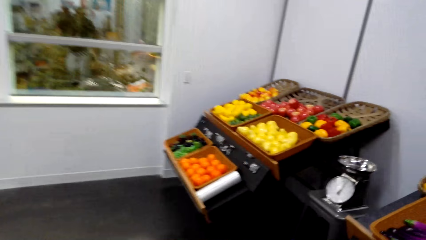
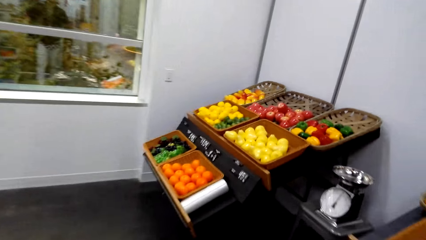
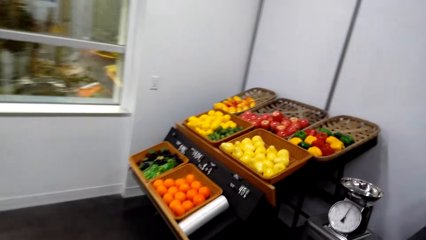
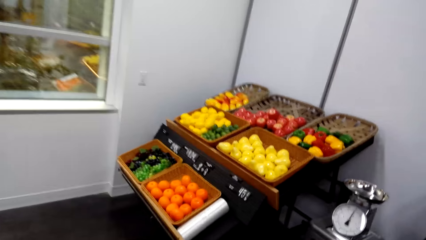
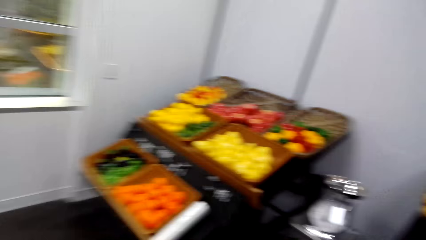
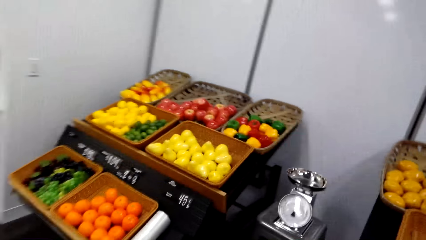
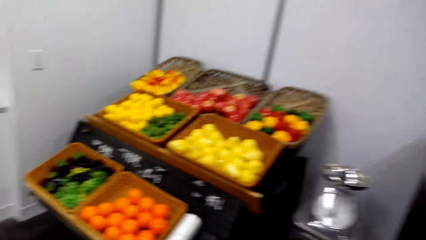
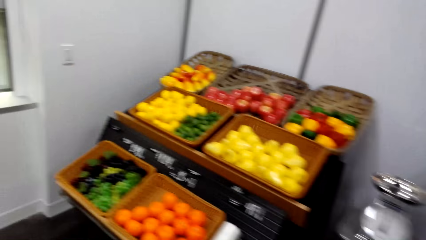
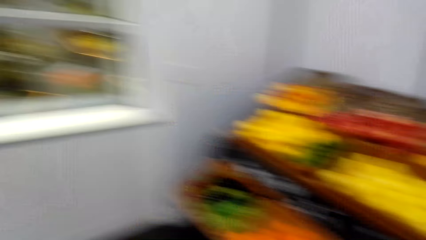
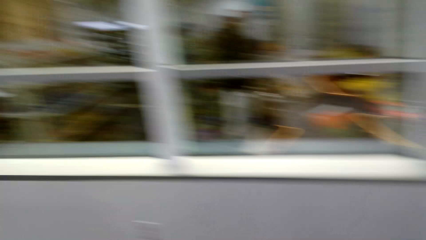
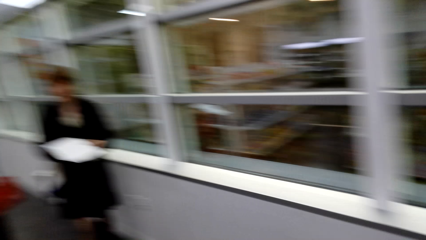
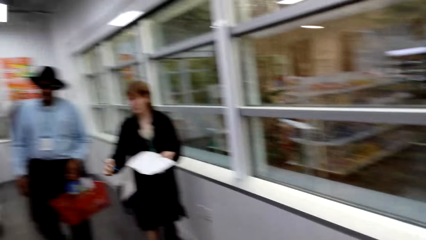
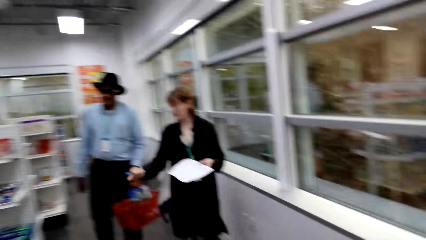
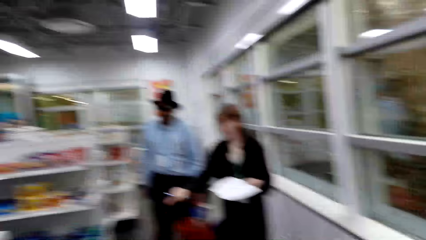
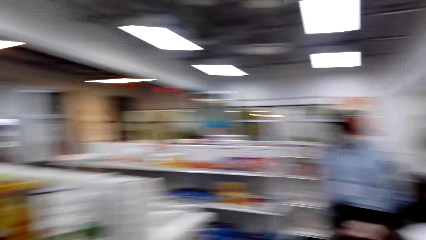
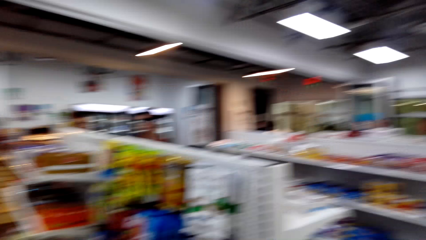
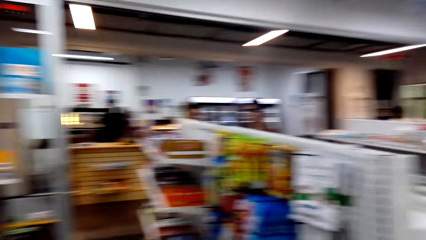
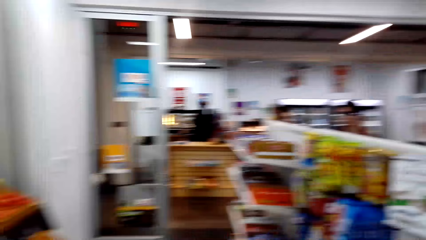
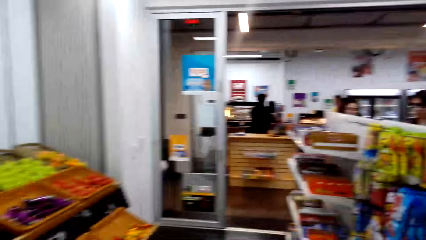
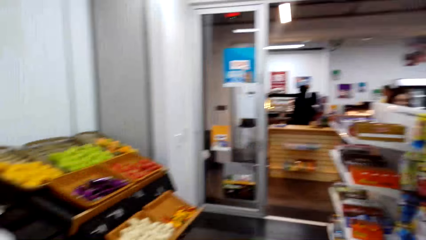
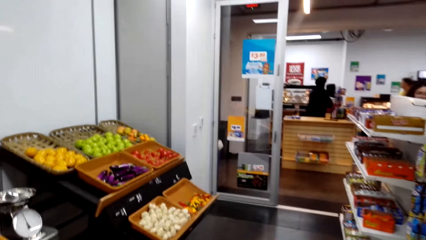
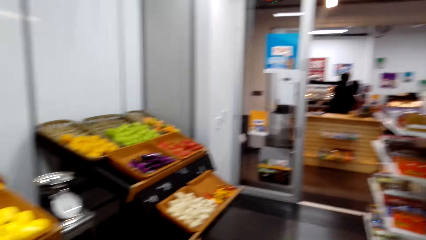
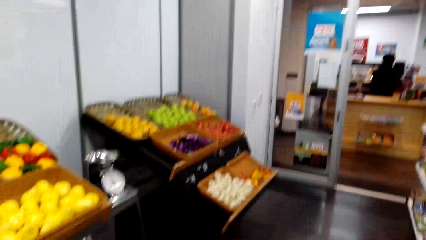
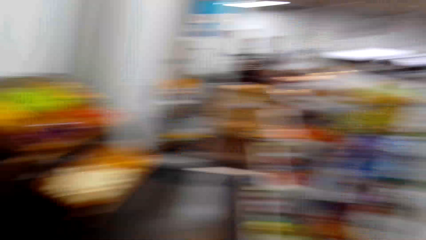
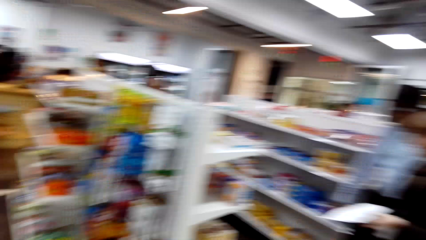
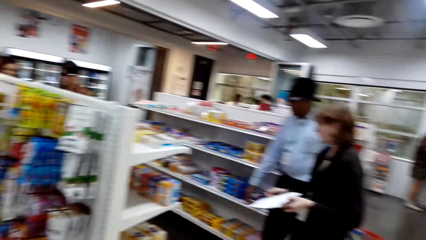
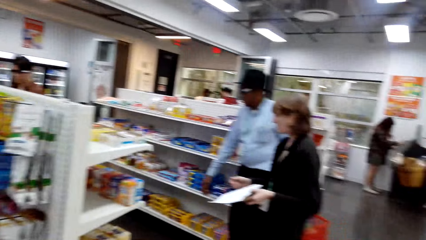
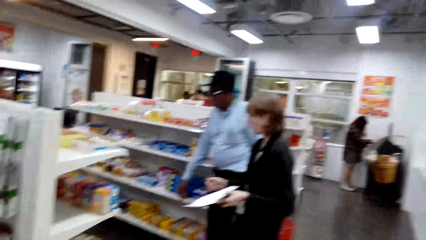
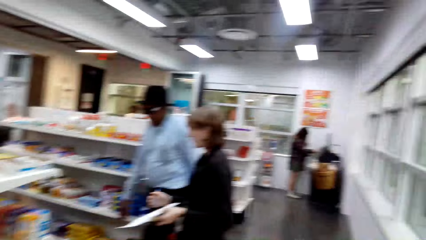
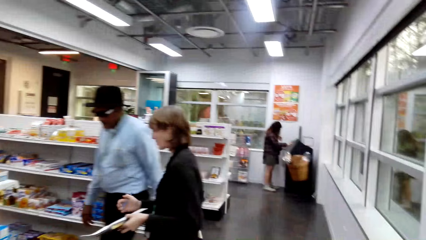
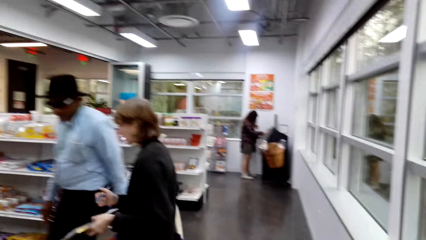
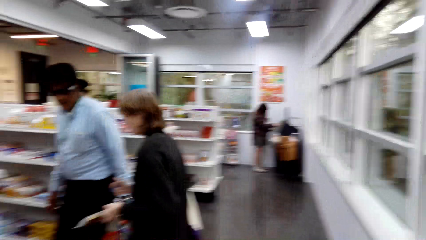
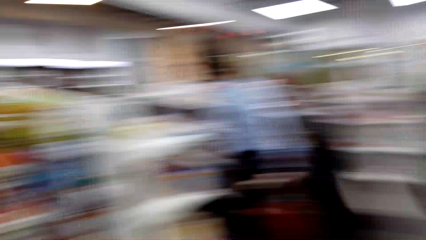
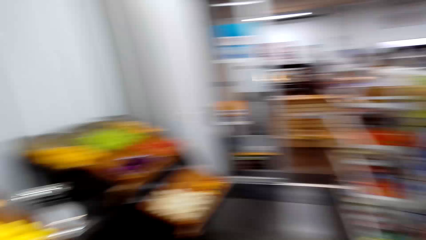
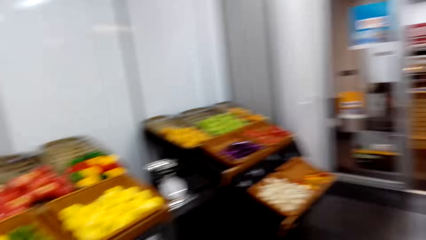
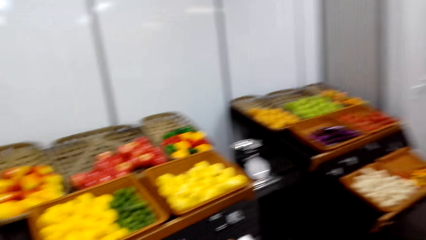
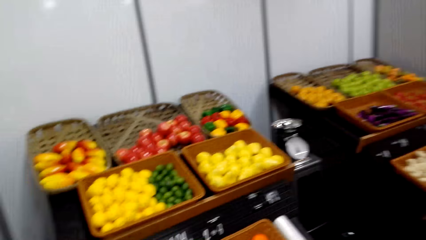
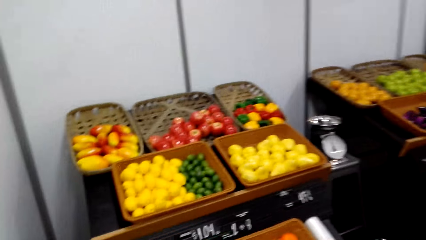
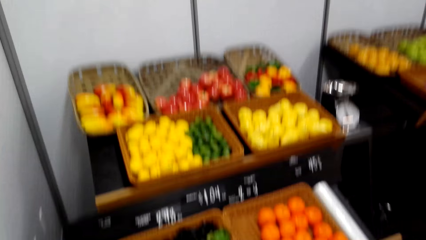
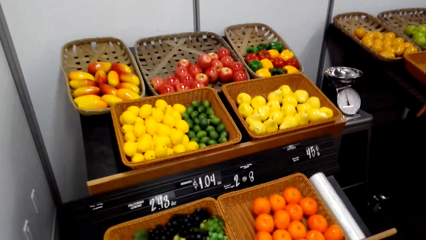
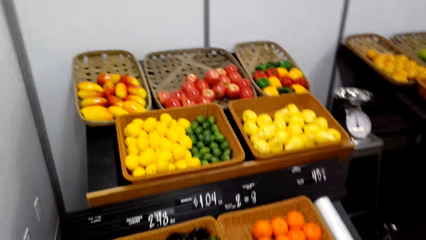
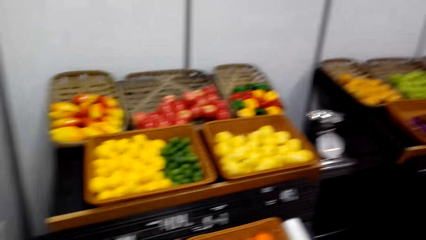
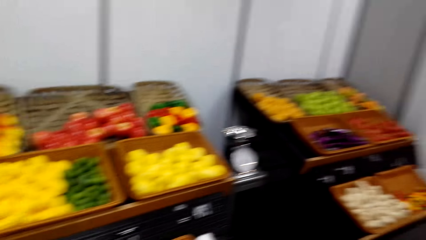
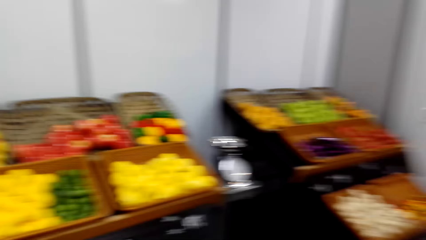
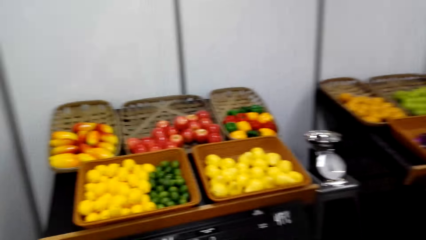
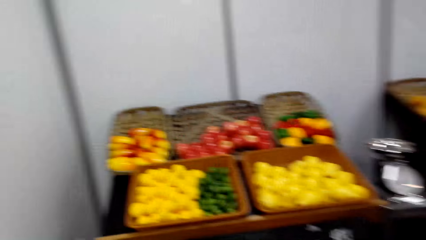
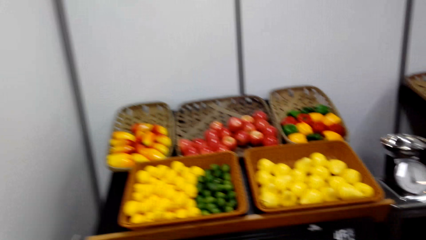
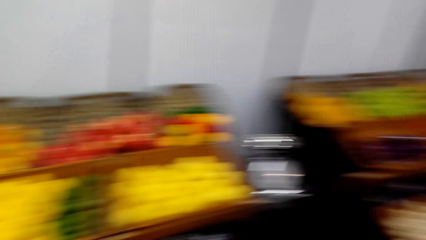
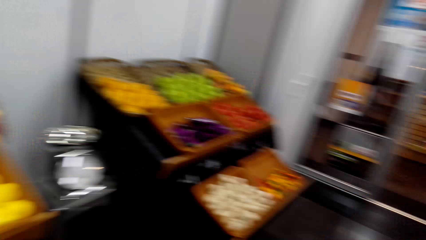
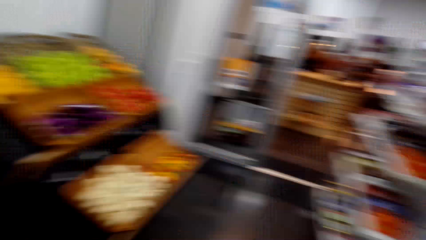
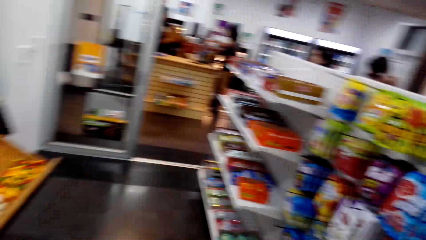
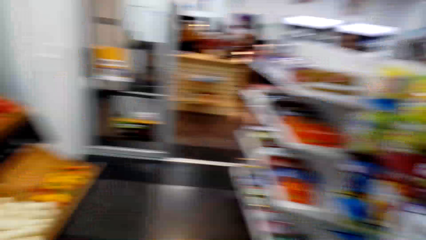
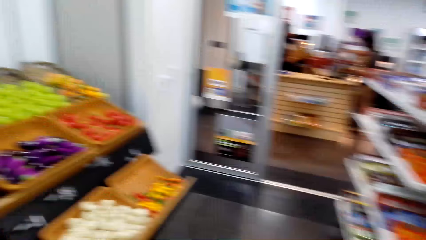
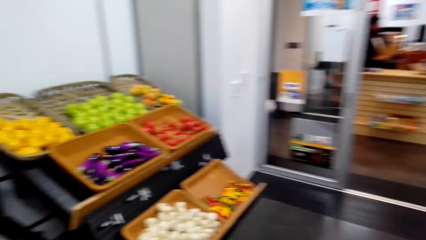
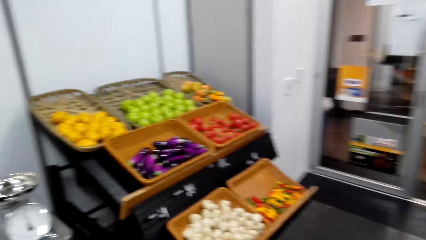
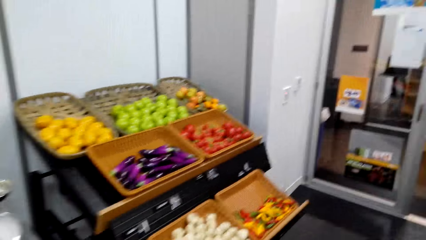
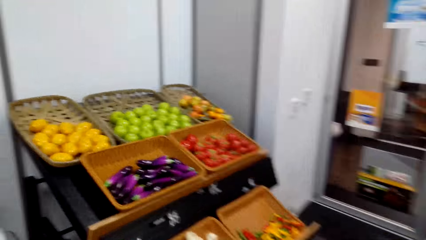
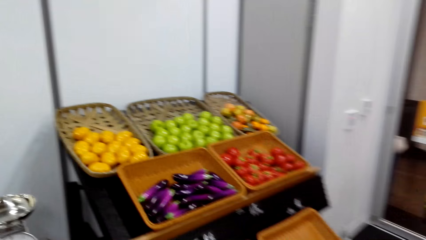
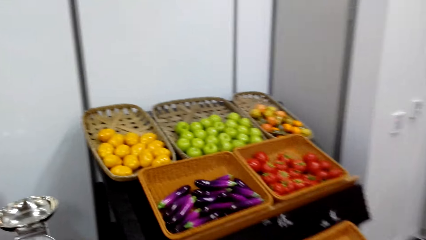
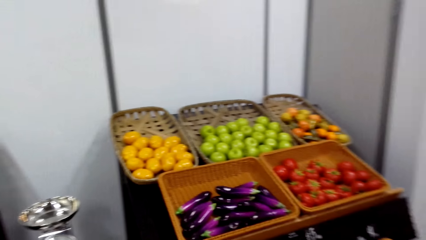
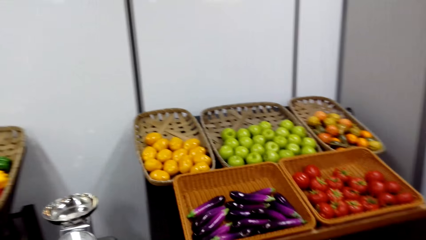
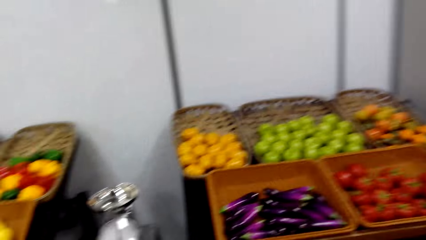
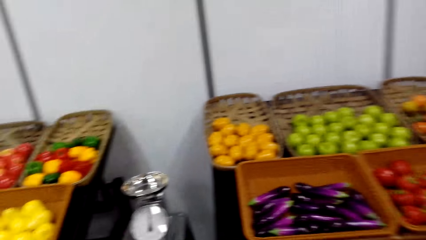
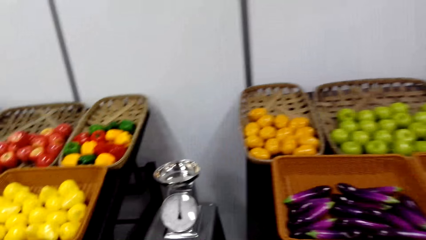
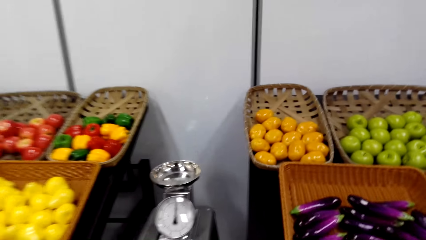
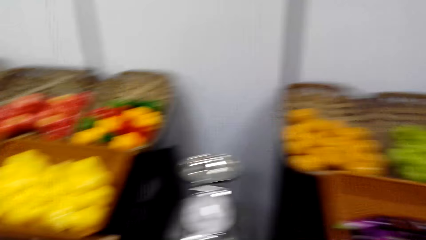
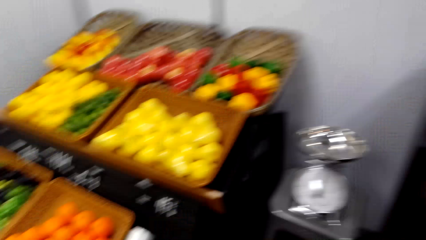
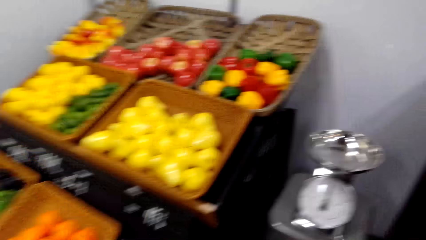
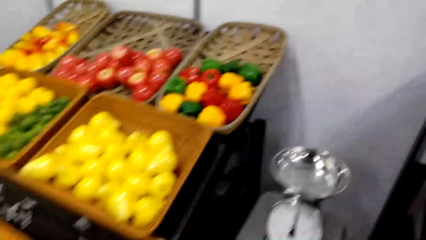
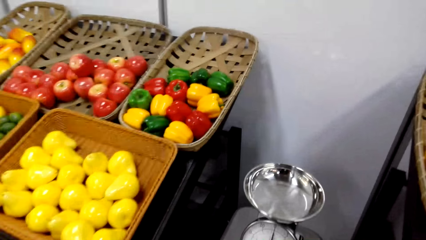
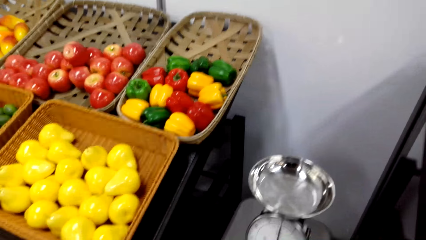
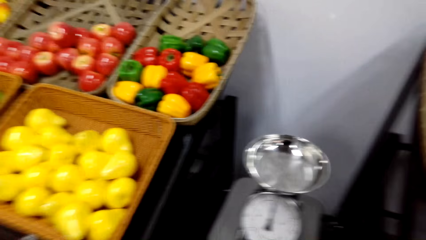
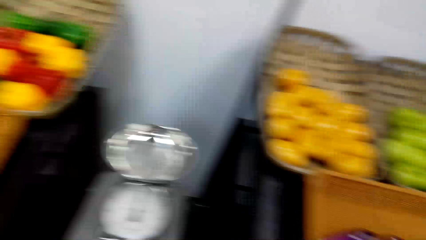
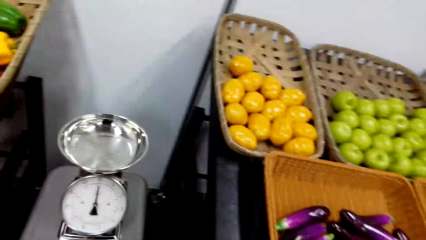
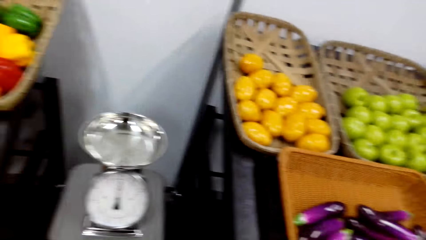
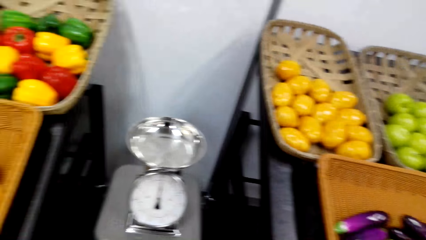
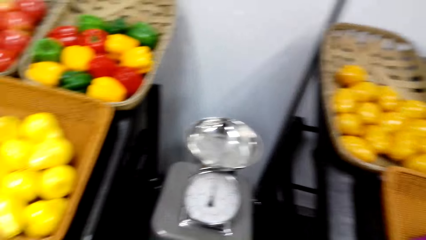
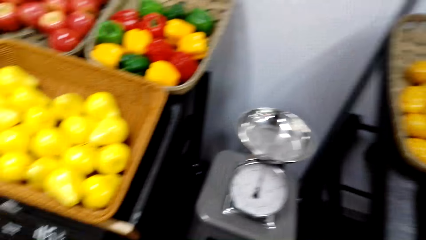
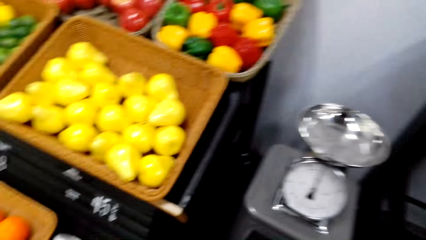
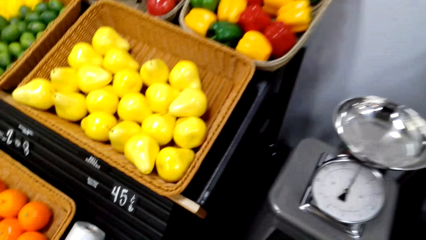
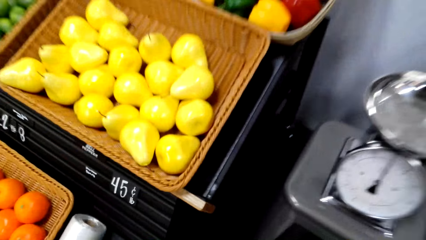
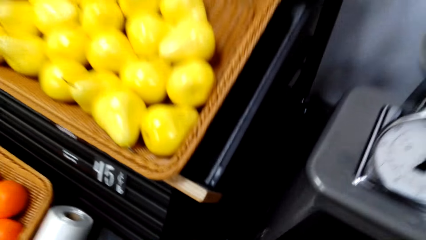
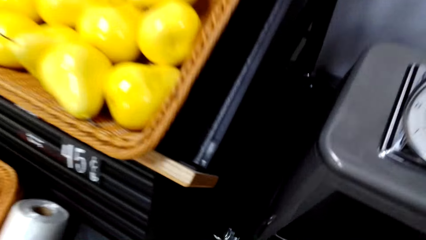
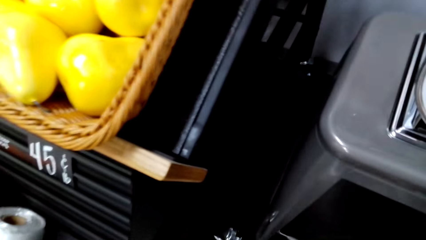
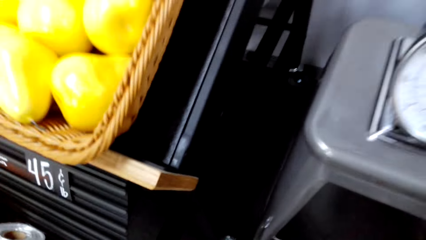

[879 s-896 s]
The camera wearer walks in the supermarket. A man holds a bucket in his hand. A woman holds a piece of paper in her hand. The camera wearer looks around. They look at the vegetables.
